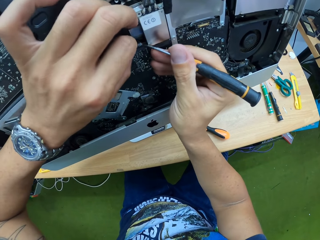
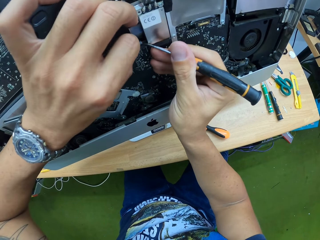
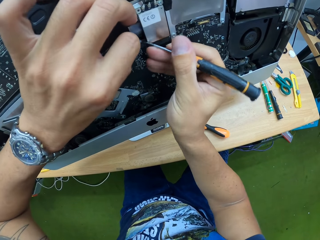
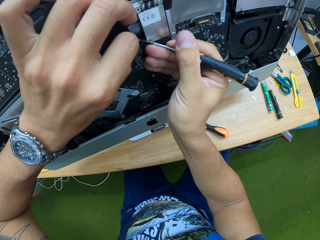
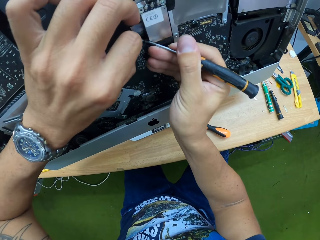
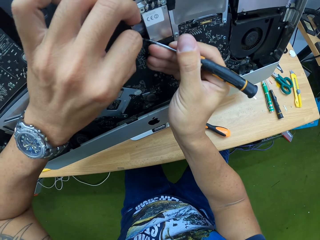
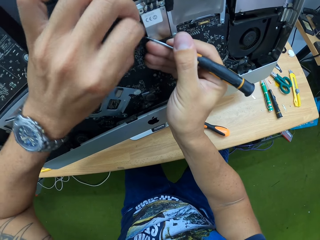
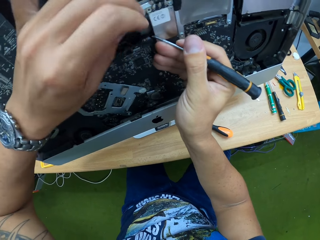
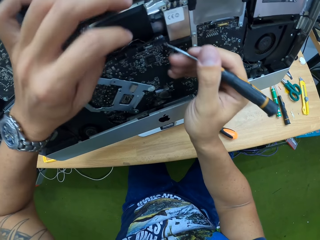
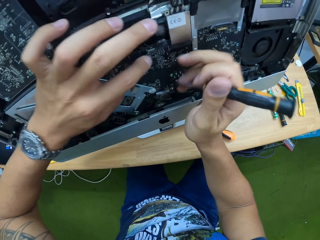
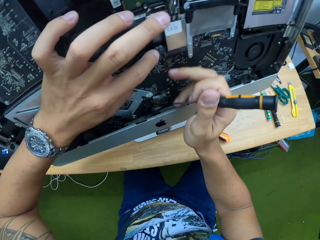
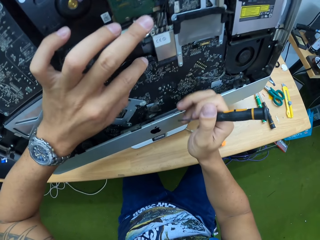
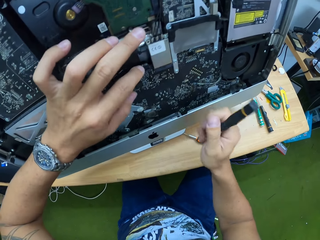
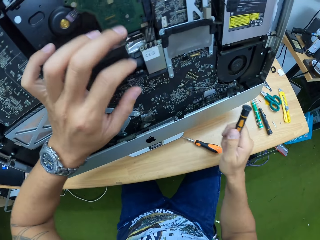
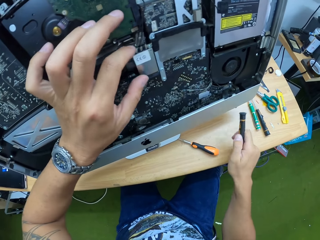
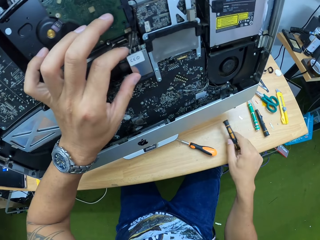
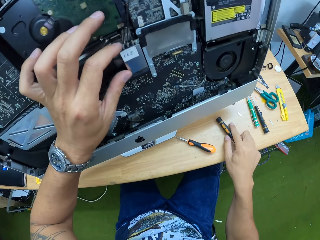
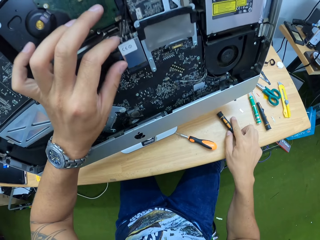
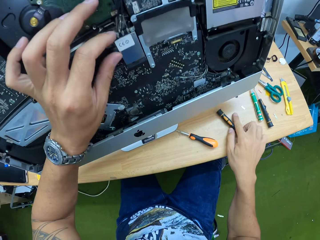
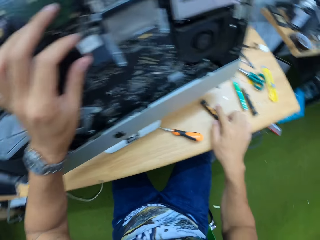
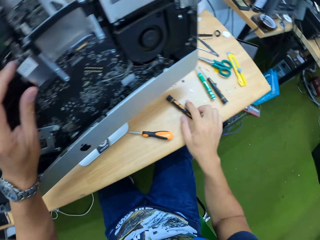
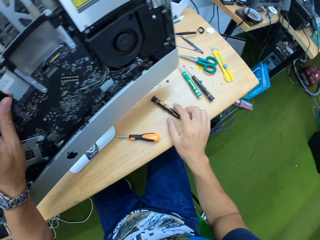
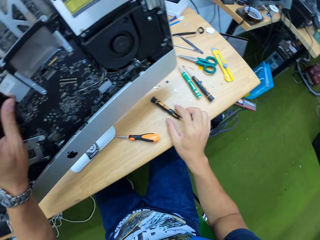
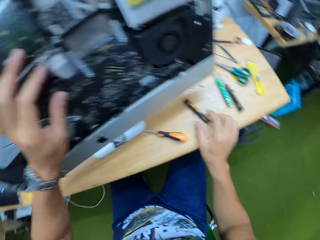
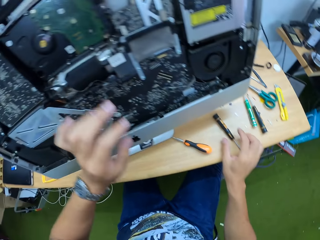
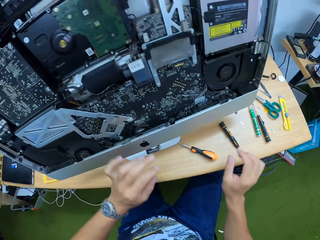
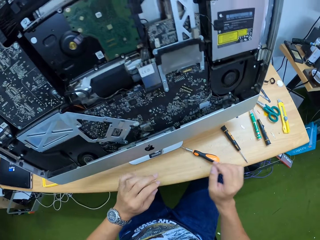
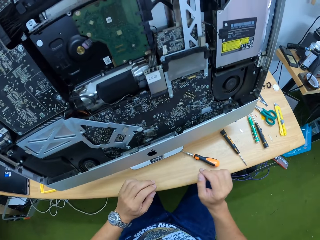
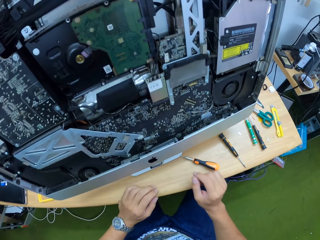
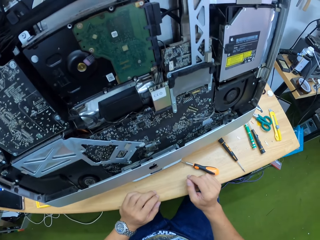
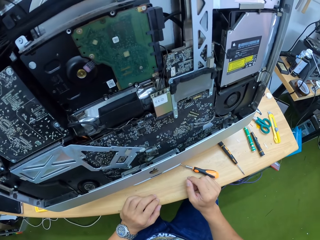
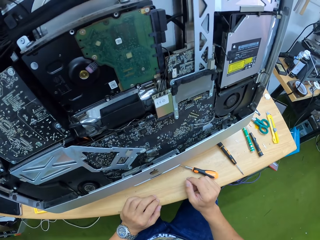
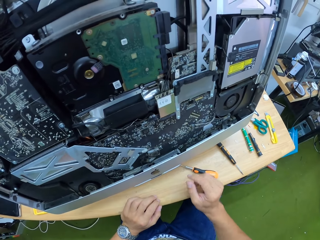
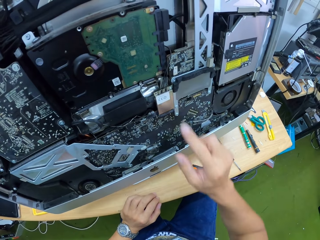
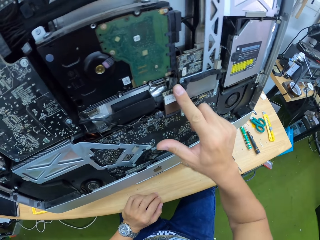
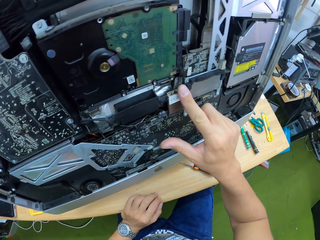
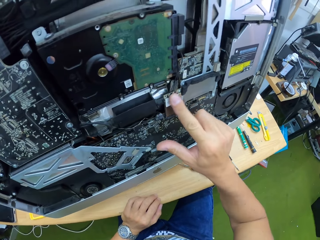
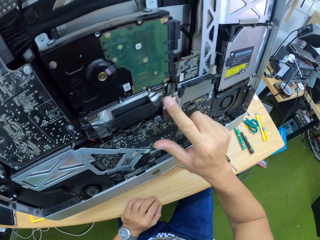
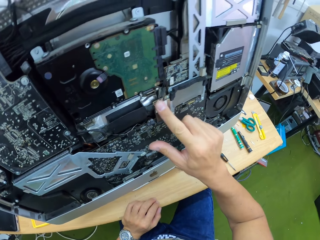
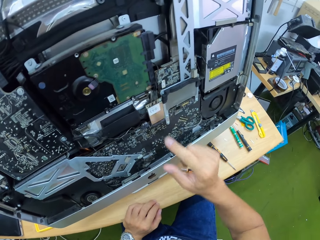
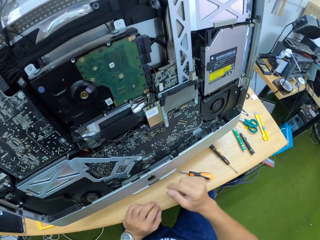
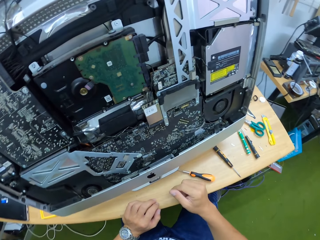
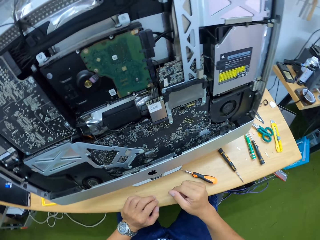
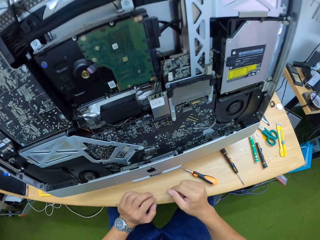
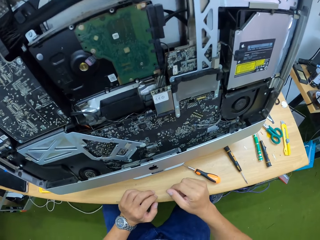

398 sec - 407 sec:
The camera wearer drops the screwdriver in his right hand on the table. He touches the motherboard component with the left hand. He adjusts the board of the monitor with his right hand. He touches the computer motherboard component with the right hand index finger. He places both the left and the right hand on the table.

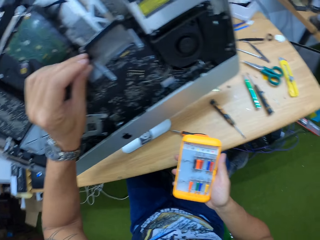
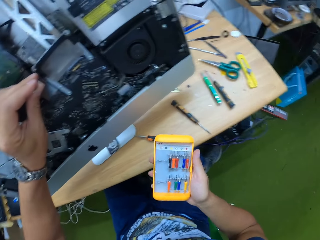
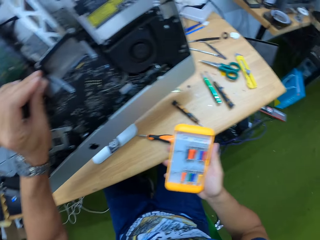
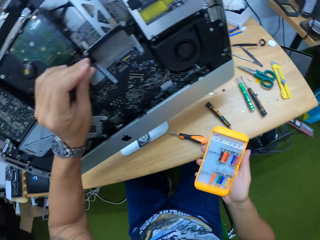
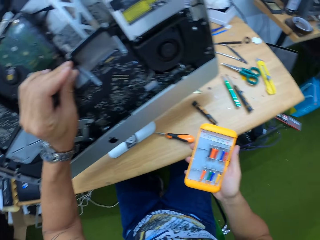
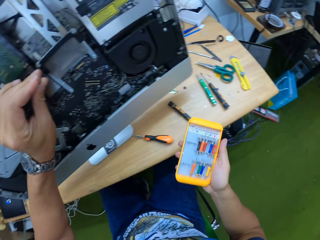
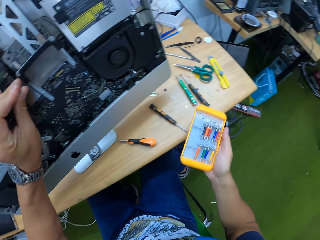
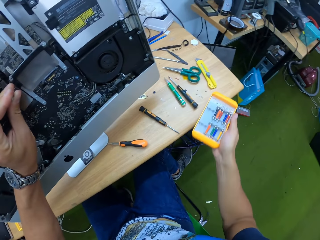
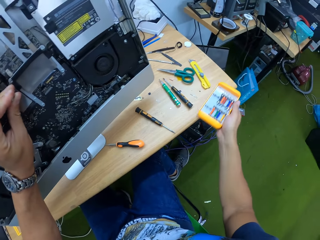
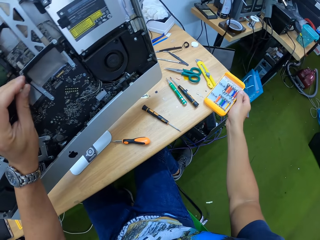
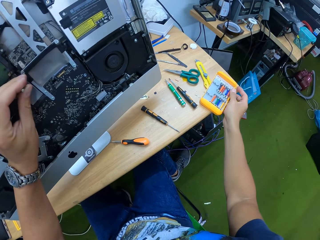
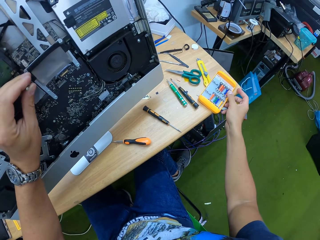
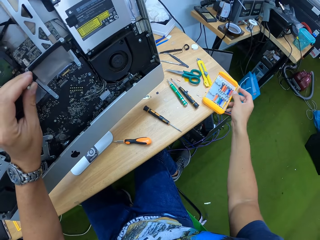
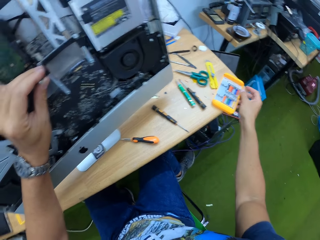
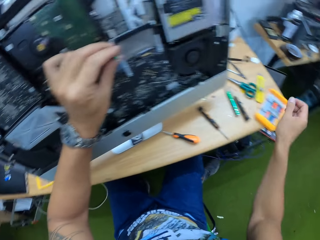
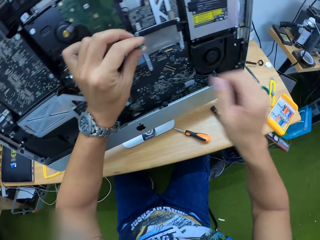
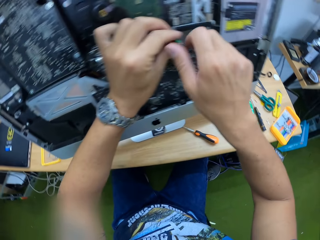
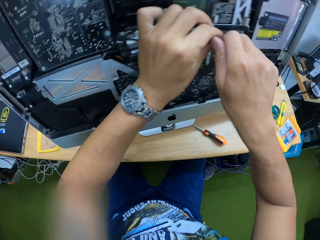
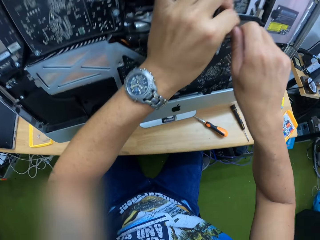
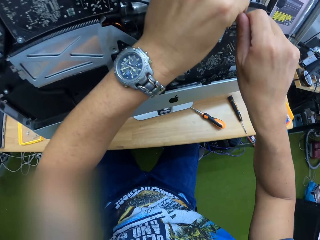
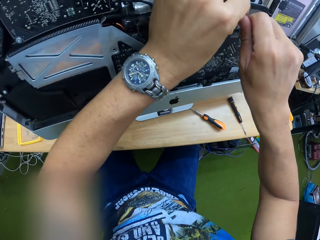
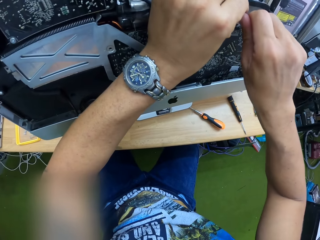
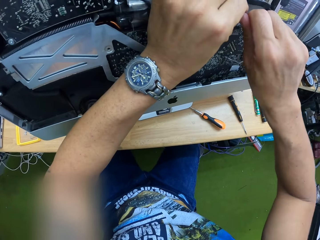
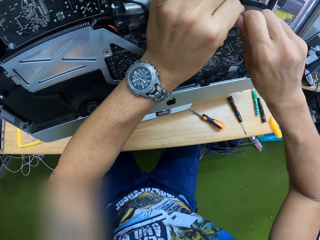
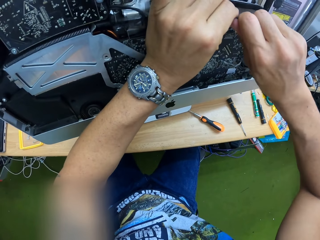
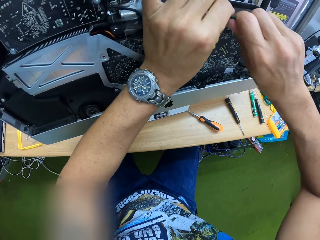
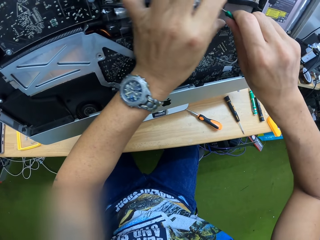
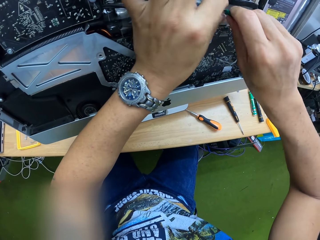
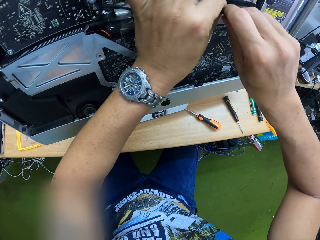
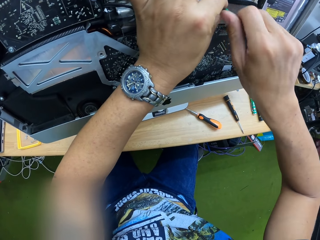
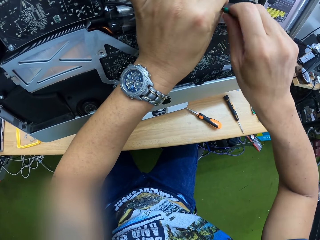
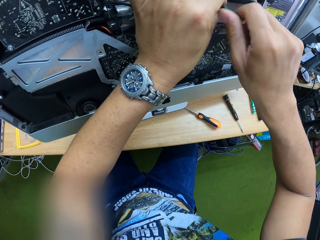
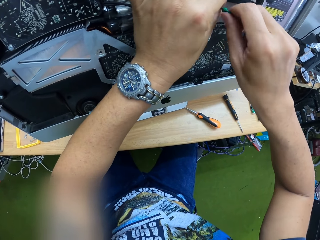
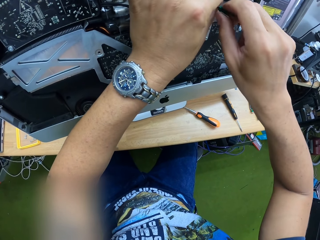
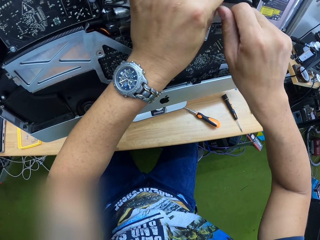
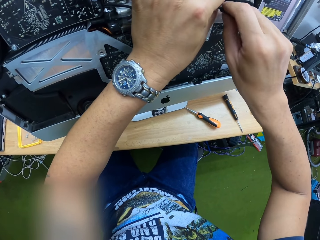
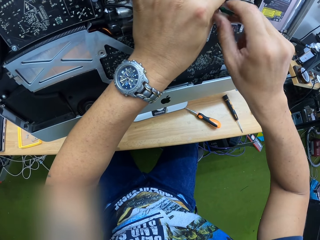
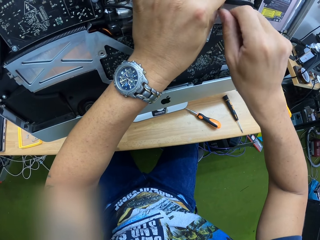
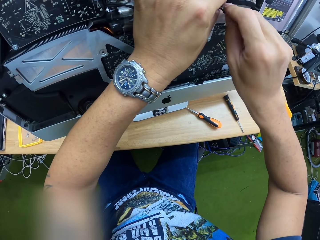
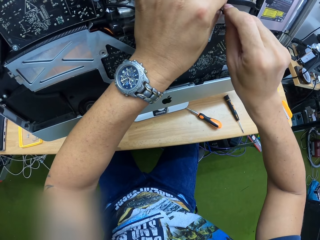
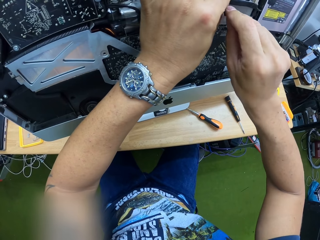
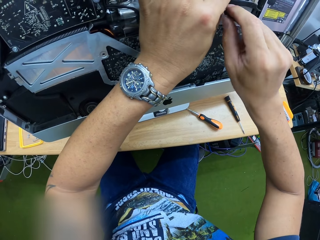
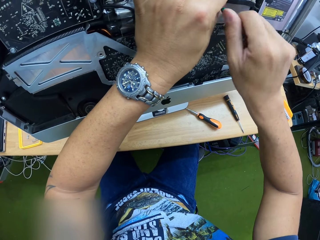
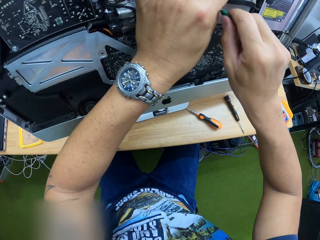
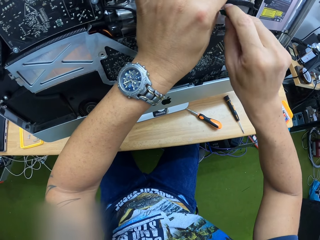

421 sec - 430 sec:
The camera wearer inserts the green component input in the port on the computer motherboard with the left hand. He drops the screwdriver set or input component box on the table with his right hand. He holds the screwdriver with both hands and unscrews the screw on the board with the screwdriver in his hands. He fixes the input component with both the left and the right hands in the port.

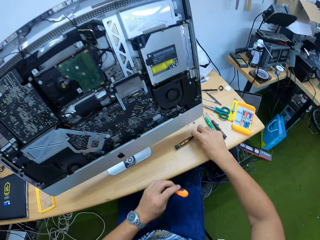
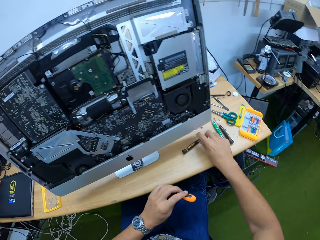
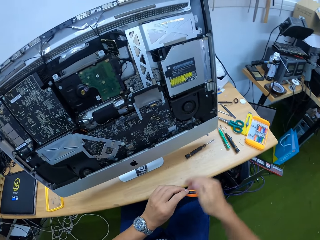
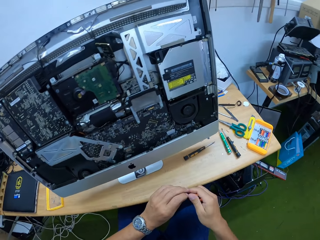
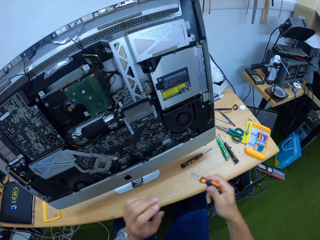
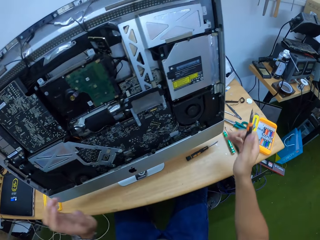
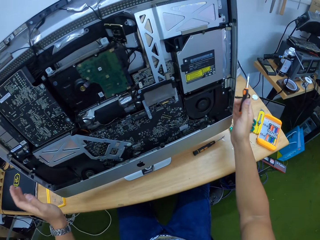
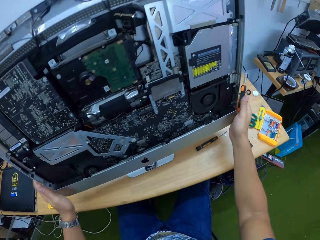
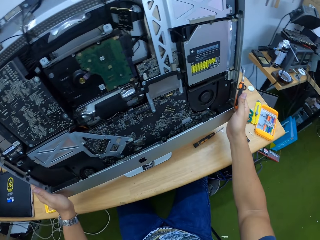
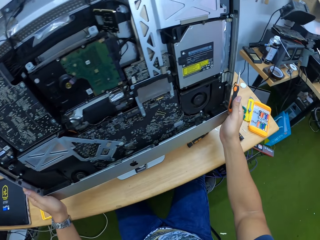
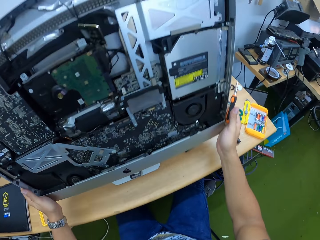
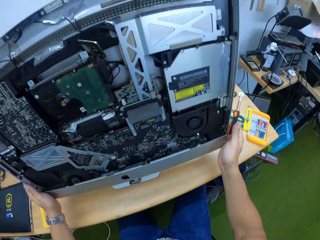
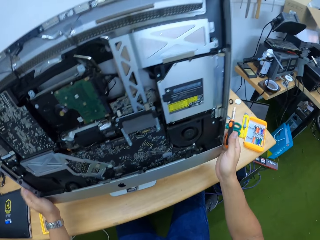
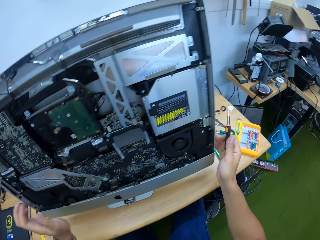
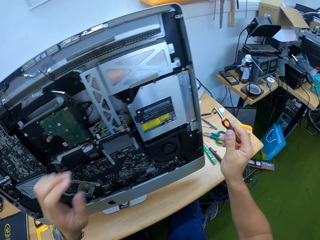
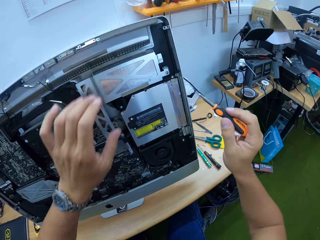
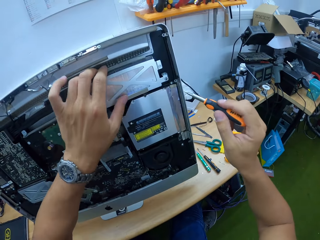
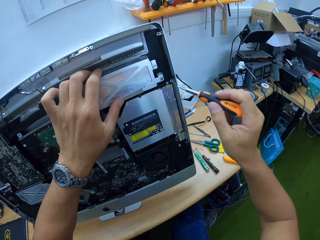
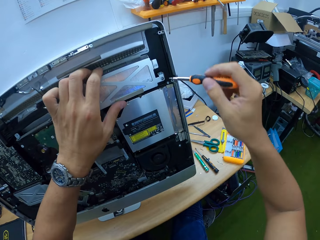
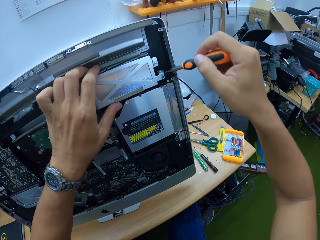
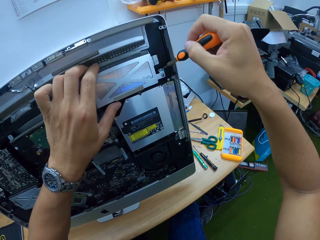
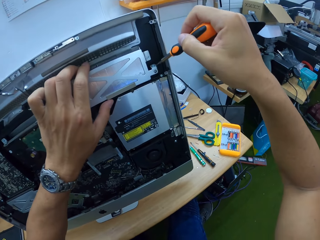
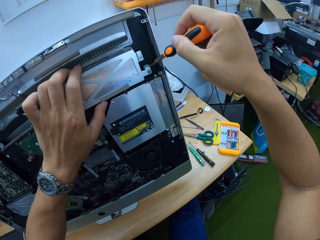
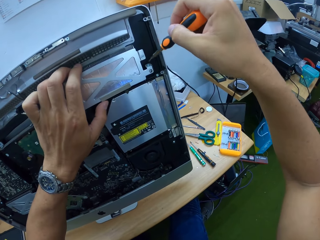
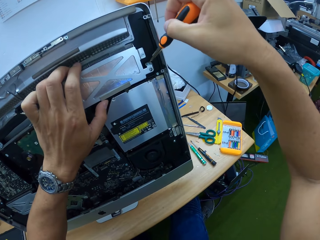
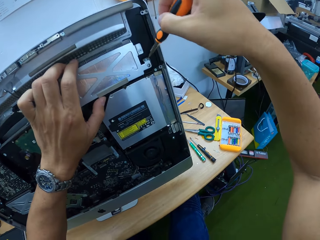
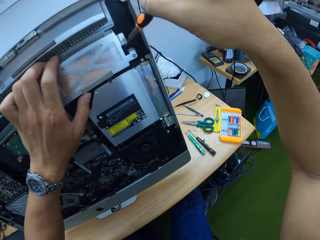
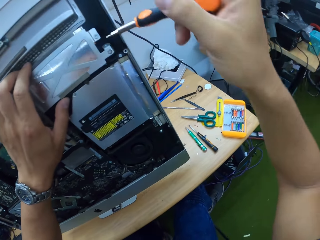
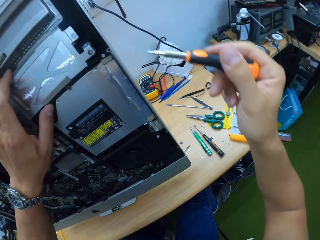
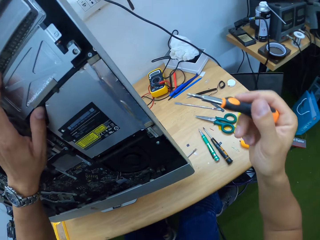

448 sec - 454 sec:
The camera wearer picks up the orange screwdriver with the left hand. He adjusts the screwdriver on the table with his right hand. He turns the black screwdriver with the right hand. He places the orange screwdriver in the right hand with the left hand. He adjusts the monitor with both hands. He unscrews a part of the board in the monitor with the screwdriver in his right hand. He places the screwdriver on the bolt with the right hand and holds the computer component with the left hand.
